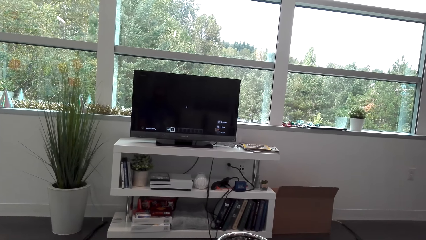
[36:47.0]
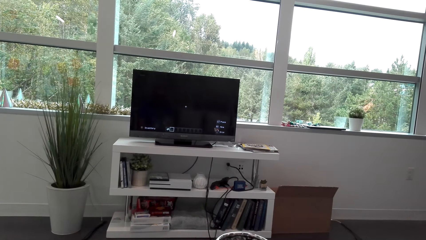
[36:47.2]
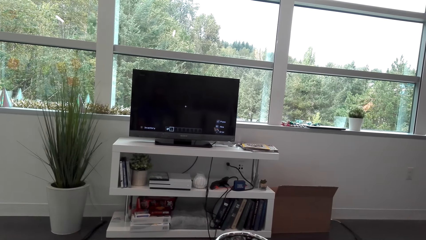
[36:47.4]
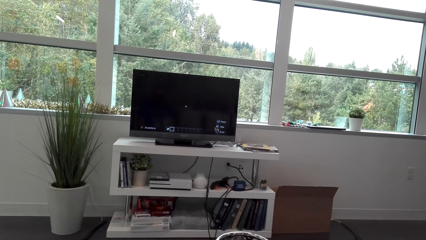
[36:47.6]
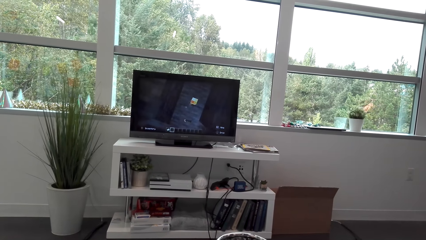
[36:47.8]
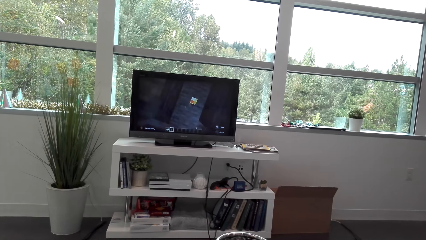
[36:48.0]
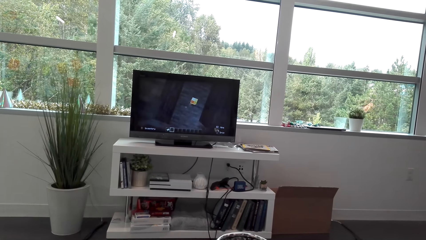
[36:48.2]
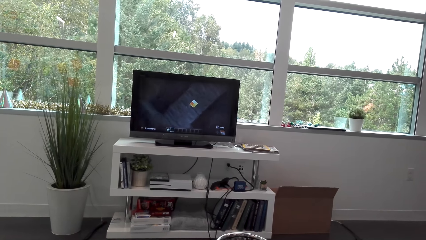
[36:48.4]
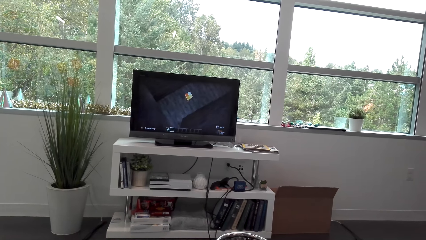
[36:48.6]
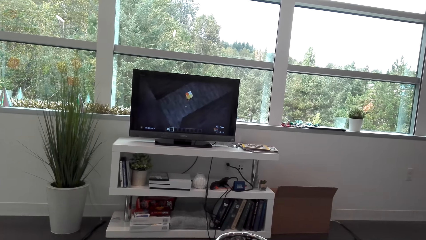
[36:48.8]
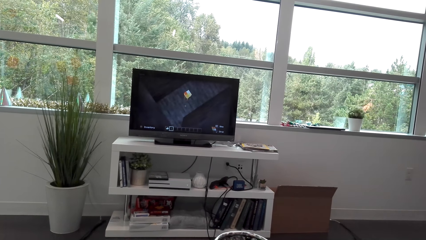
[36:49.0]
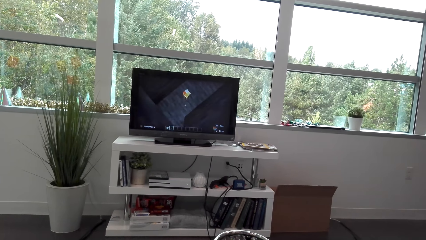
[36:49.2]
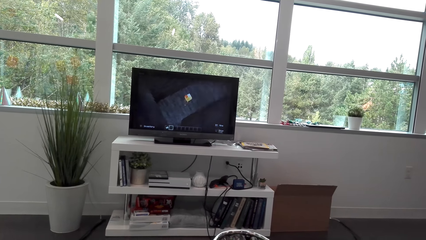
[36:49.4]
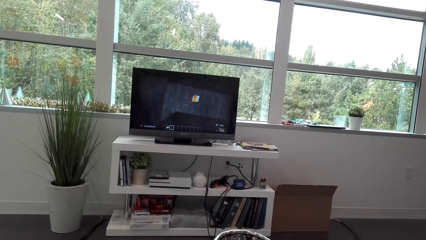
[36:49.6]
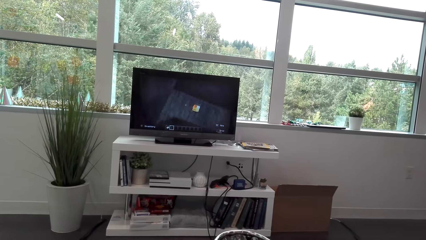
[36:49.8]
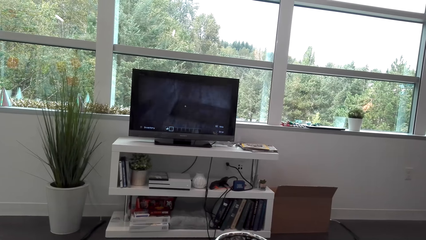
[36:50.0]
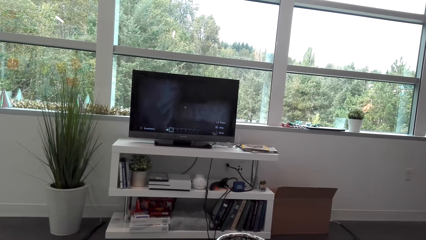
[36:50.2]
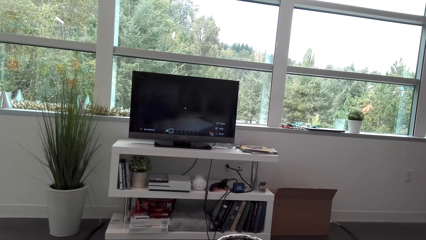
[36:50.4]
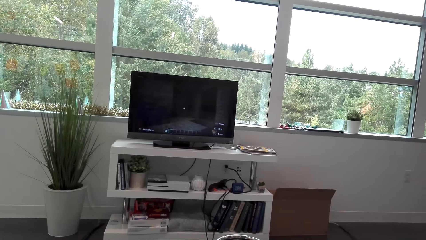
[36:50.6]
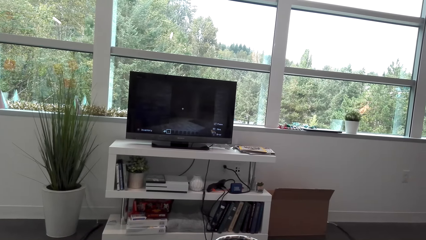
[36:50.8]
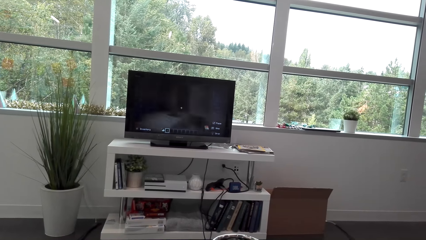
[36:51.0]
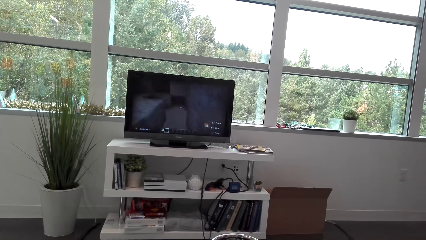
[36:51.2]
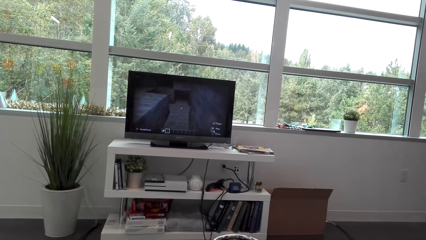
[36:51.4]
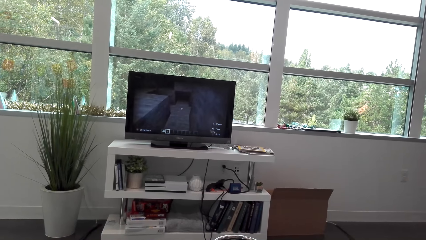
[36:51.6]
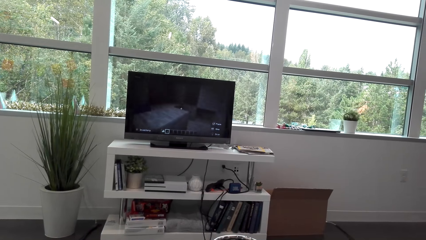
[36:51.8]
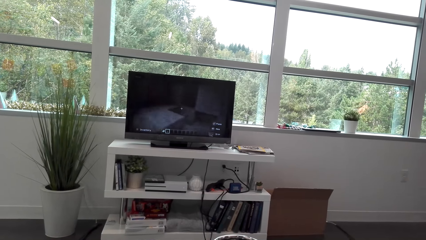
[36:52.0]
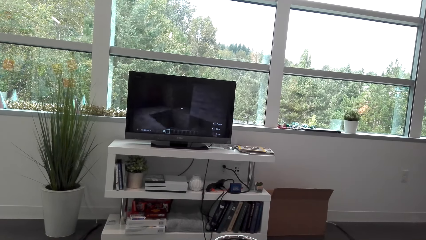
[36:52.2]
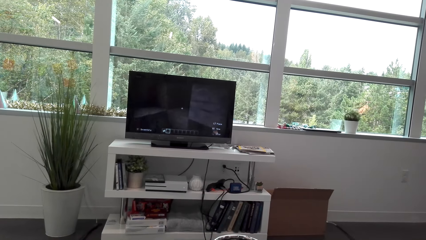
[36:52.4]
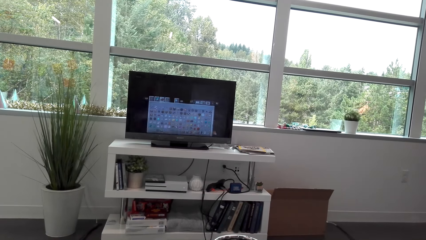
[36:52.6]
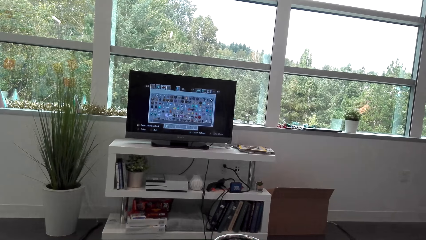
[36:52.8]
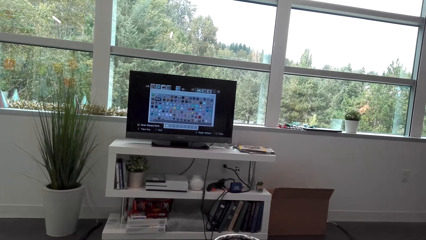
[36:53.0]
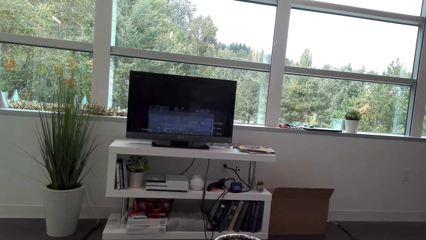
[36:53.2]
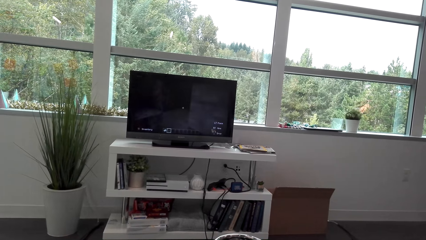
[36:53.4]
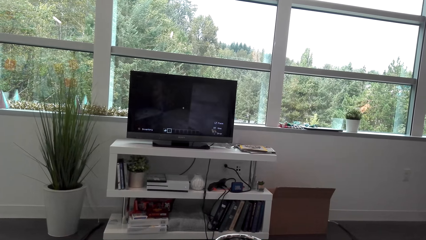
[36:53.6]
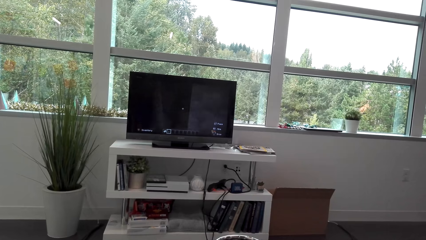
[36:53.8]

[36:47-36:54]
The camera wearer plays a video game.

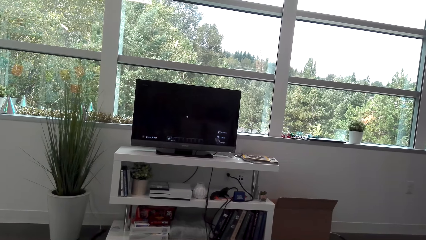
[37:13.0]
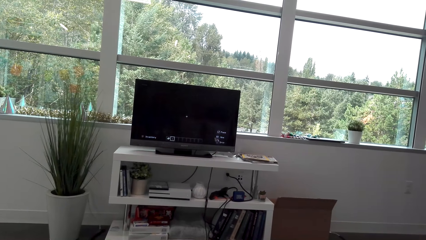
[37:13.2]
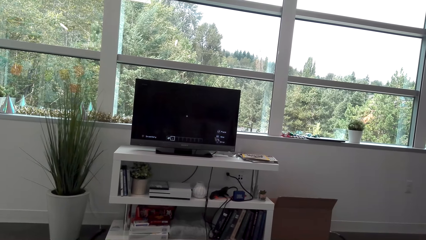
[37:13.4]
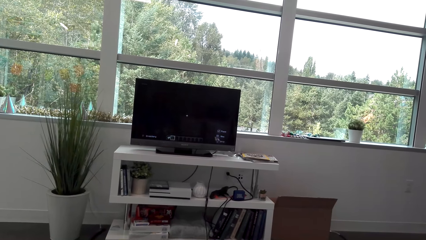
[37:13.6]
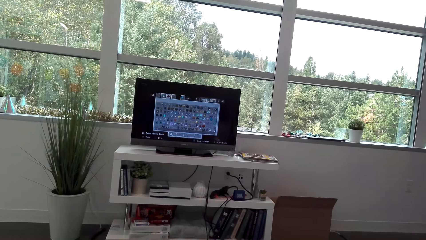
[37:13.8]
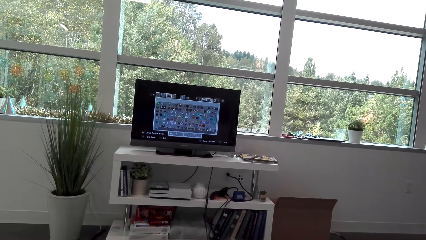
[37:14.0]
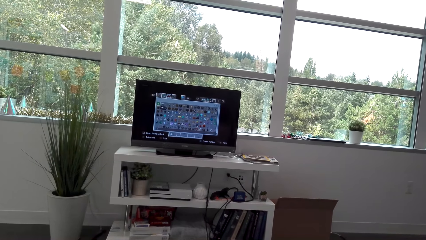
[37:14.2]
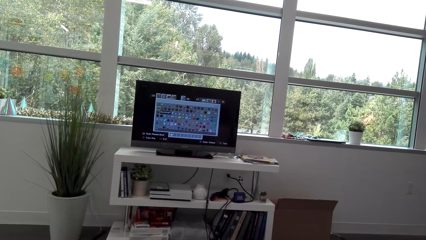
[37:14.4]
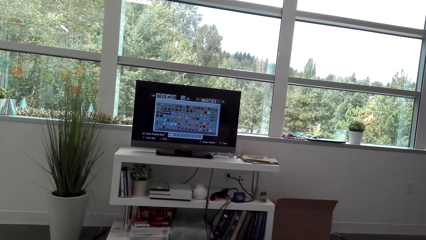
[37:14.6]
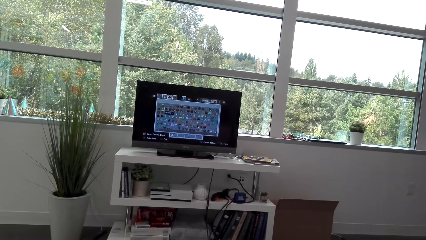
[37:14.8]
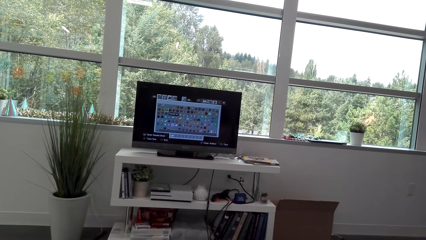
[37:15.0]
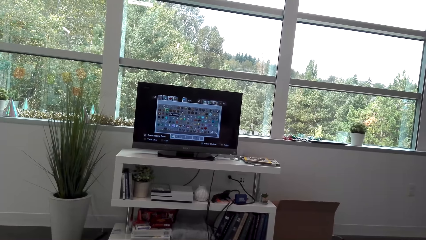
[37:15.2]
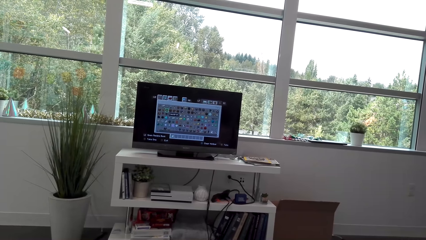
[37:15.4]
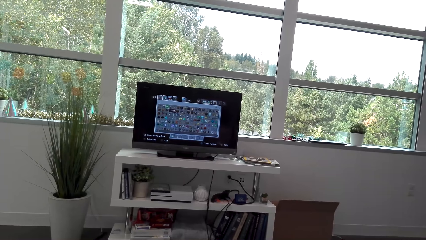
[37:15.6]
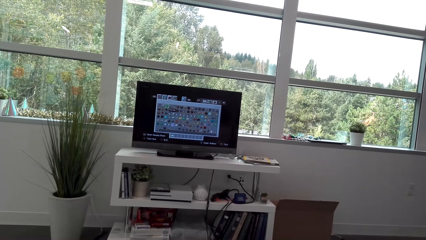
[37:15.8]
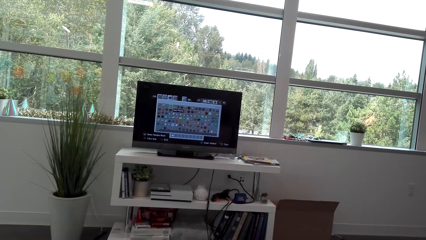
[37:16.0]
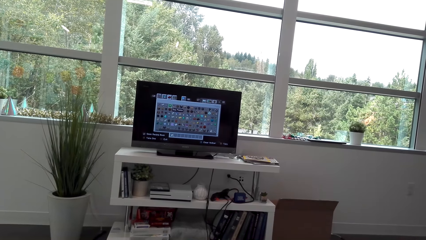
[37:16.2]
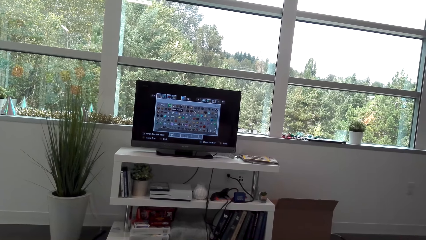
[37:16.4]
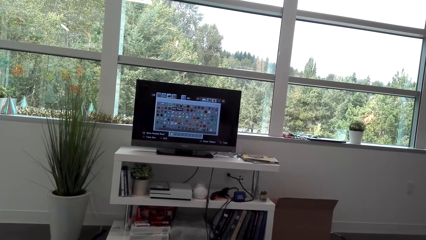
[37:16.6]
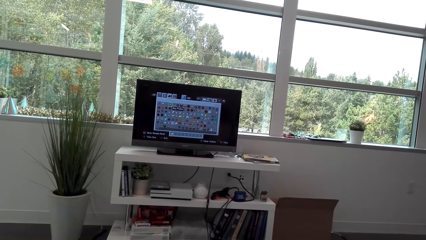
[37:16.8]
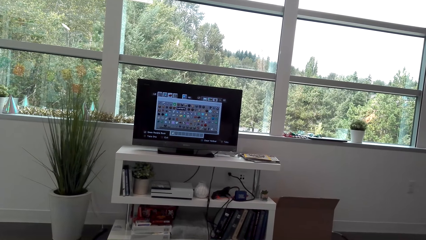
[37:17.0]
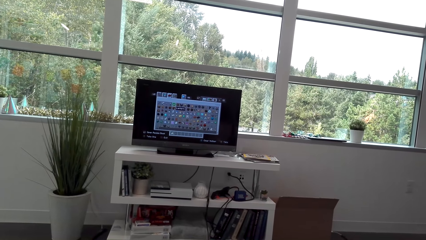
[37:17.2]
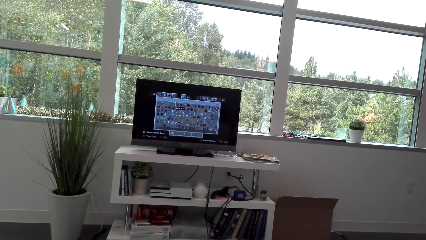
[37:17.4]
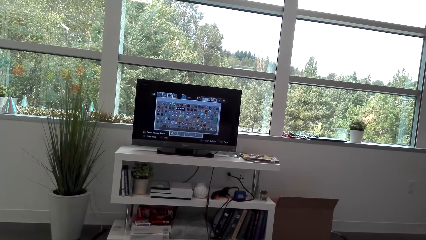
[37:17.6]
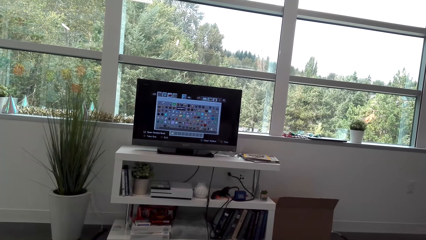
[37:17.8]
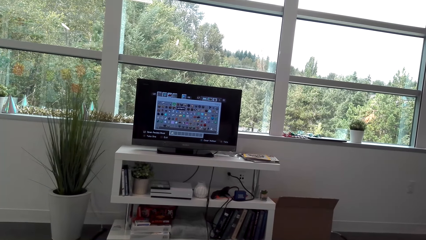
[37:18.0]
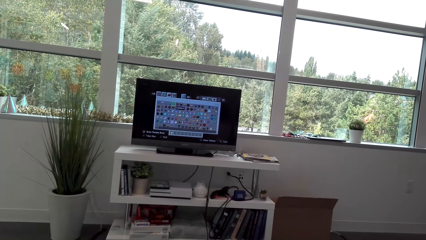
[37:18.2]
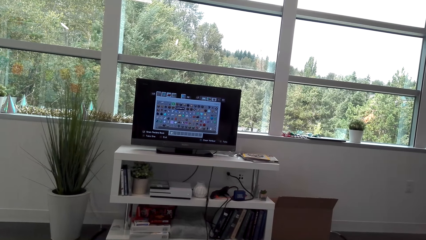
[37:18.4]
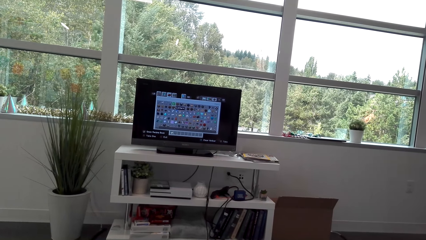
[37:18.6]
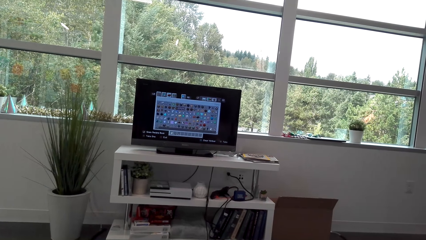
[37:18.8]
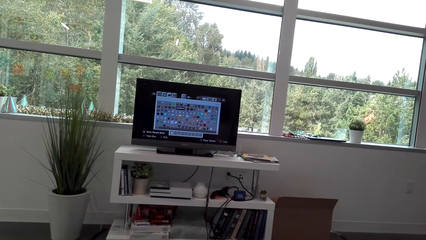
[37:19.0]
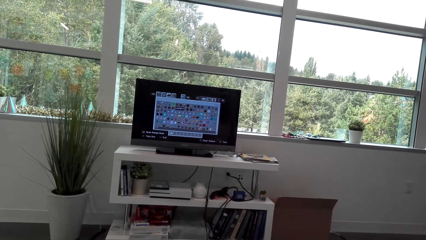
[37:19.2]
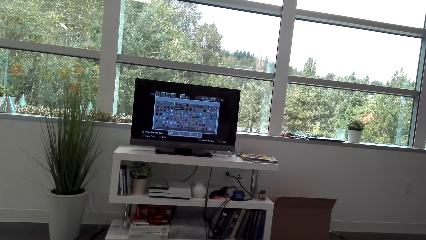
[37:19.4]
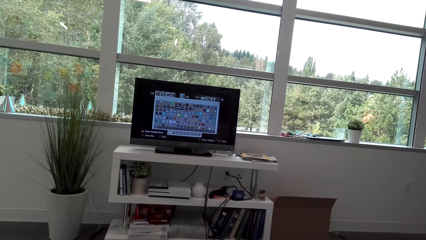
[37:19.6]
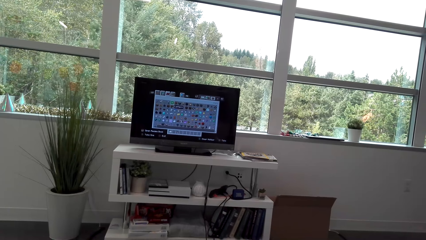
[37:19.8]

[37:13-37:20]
The camera wearer operates the television.
